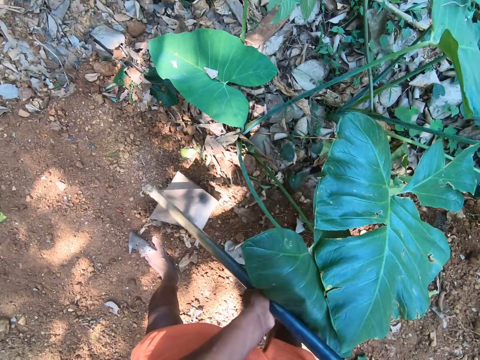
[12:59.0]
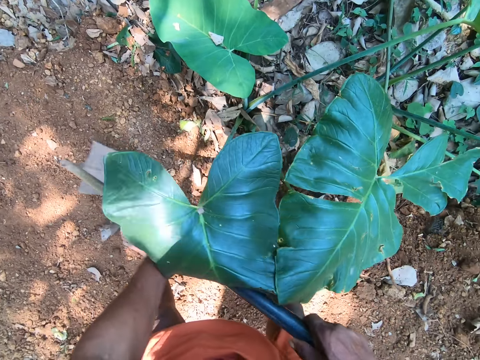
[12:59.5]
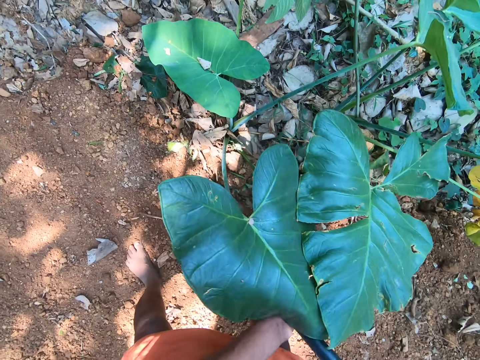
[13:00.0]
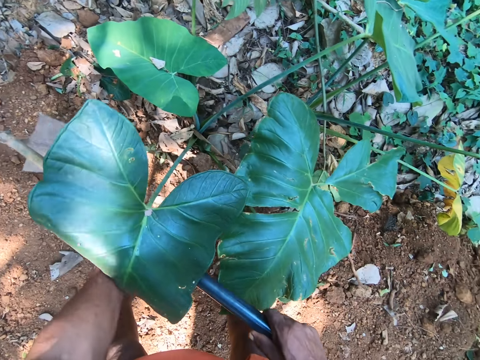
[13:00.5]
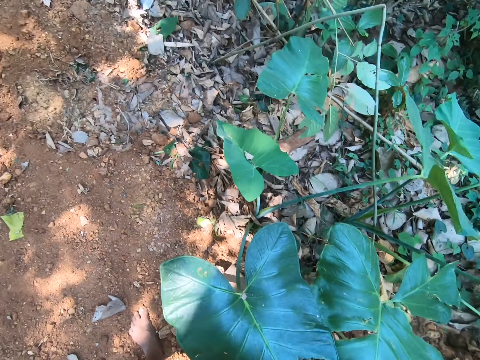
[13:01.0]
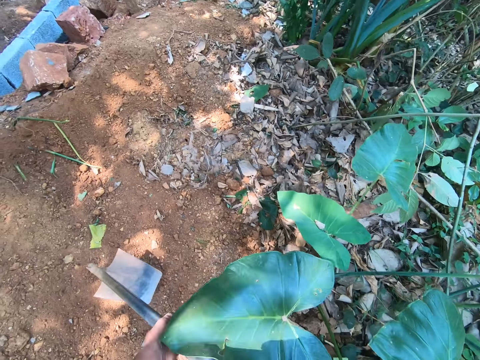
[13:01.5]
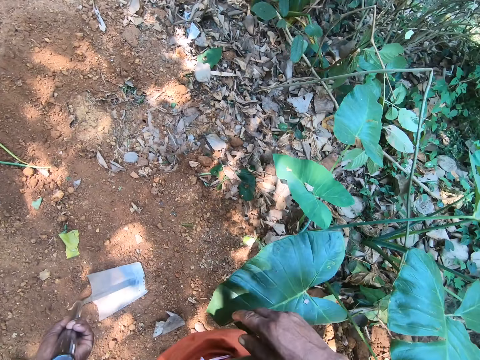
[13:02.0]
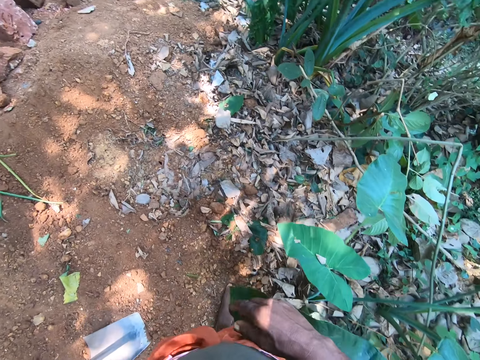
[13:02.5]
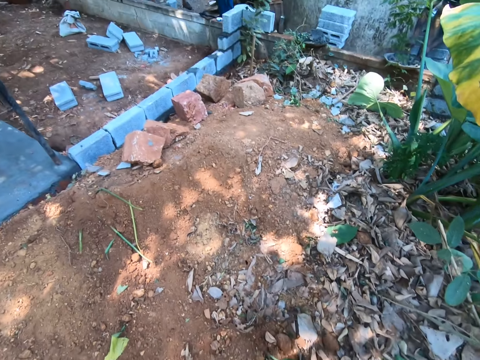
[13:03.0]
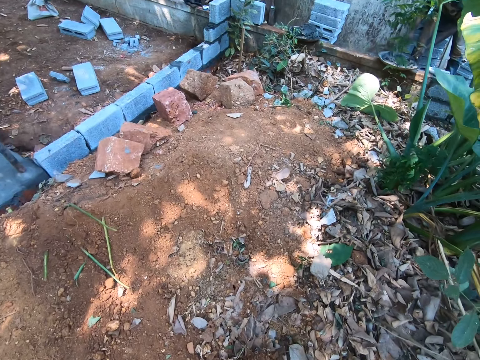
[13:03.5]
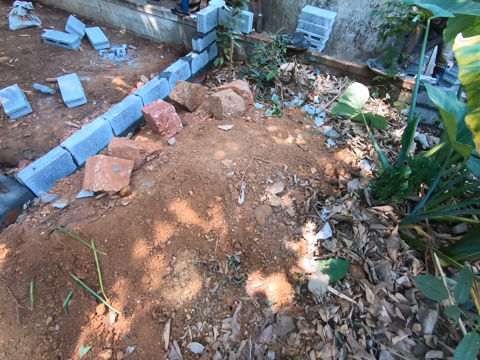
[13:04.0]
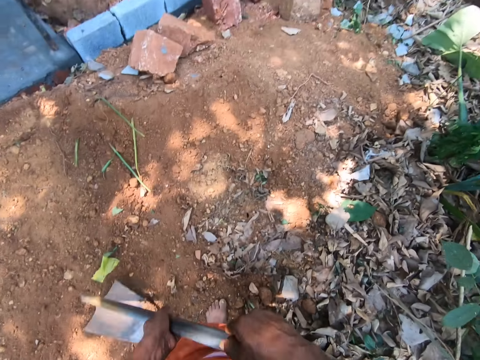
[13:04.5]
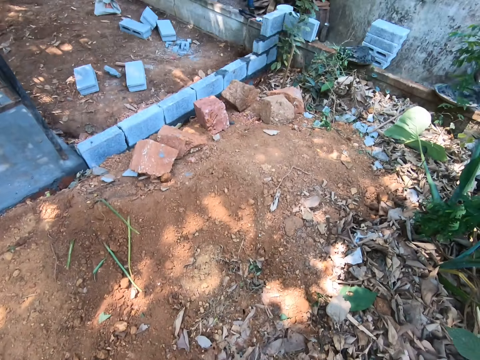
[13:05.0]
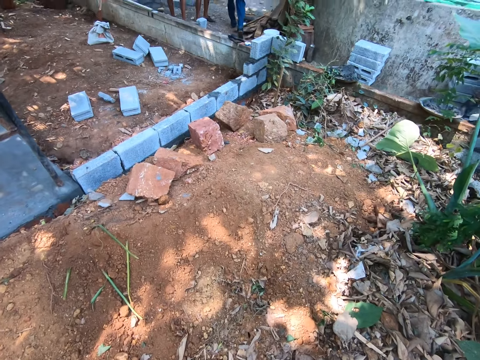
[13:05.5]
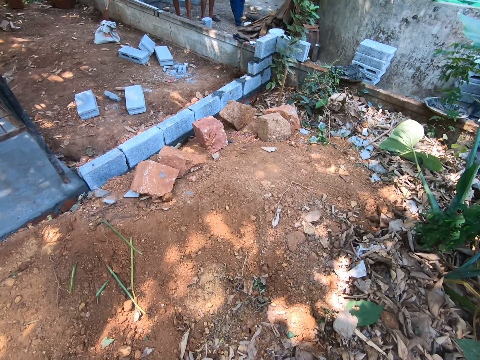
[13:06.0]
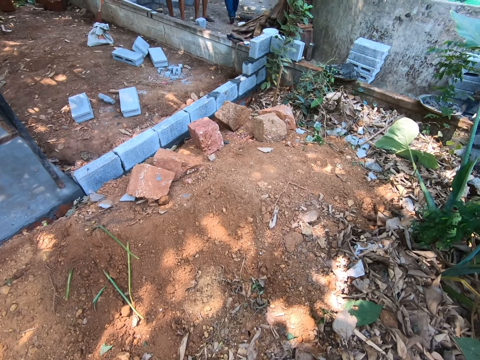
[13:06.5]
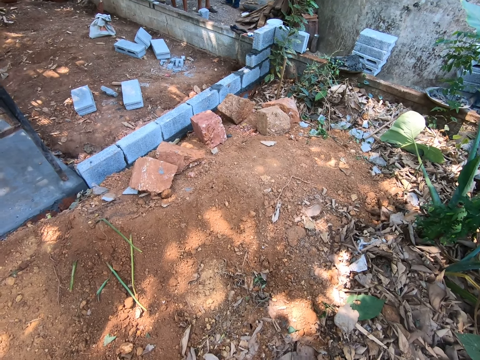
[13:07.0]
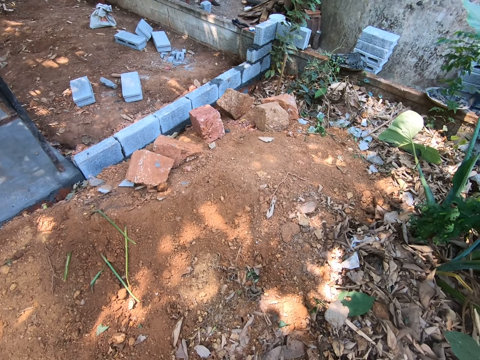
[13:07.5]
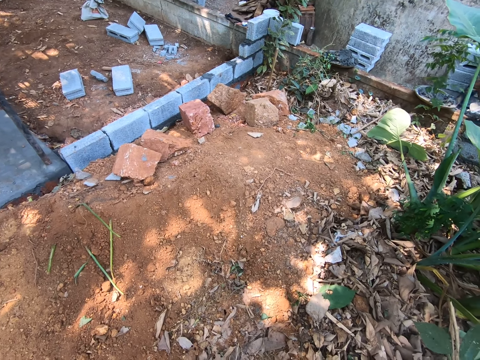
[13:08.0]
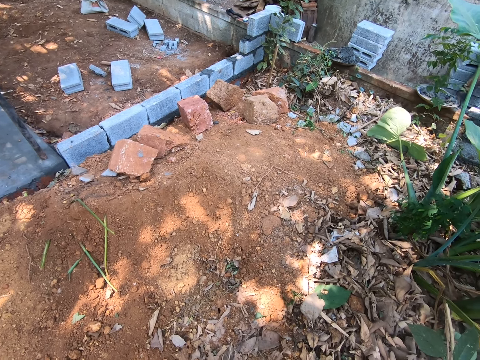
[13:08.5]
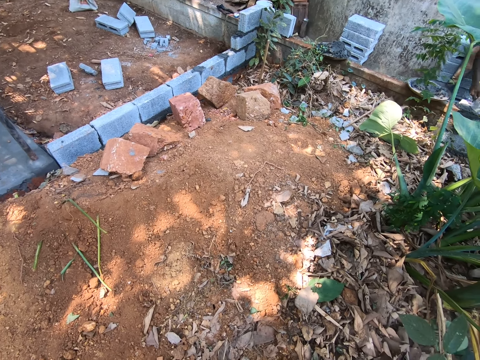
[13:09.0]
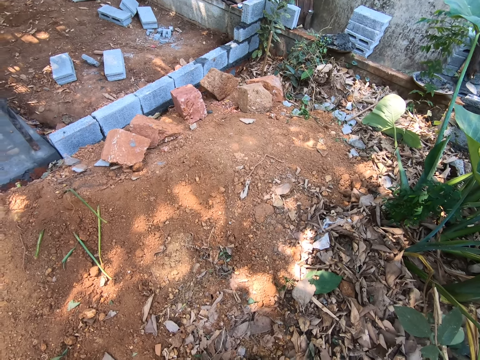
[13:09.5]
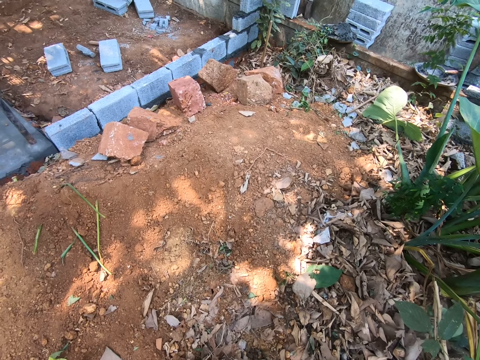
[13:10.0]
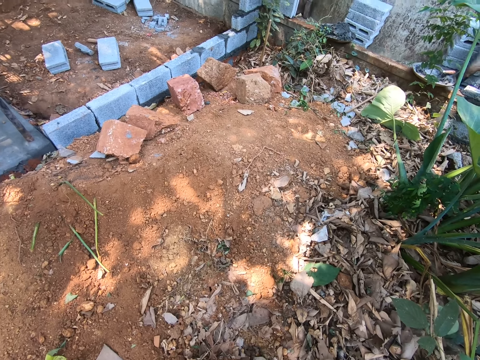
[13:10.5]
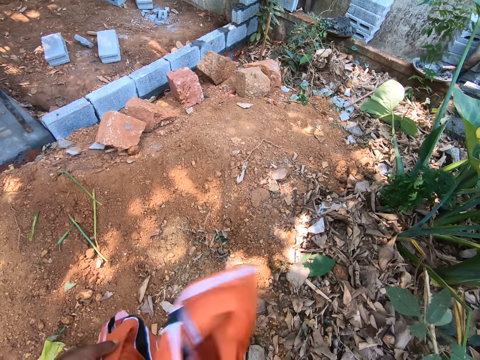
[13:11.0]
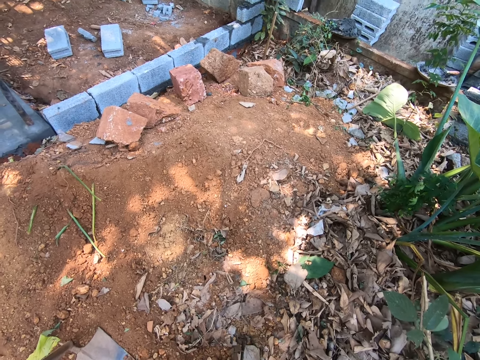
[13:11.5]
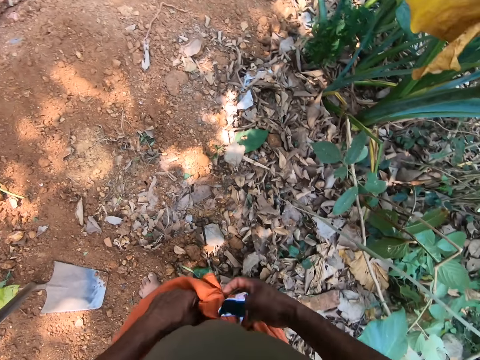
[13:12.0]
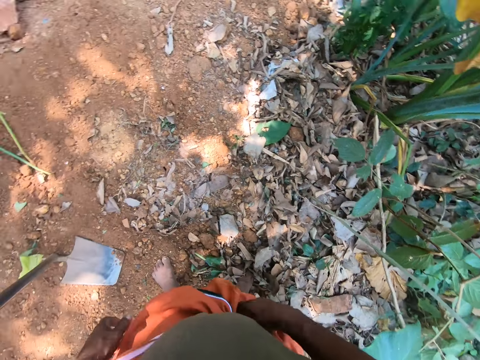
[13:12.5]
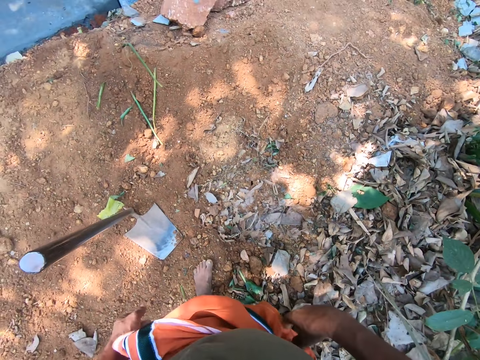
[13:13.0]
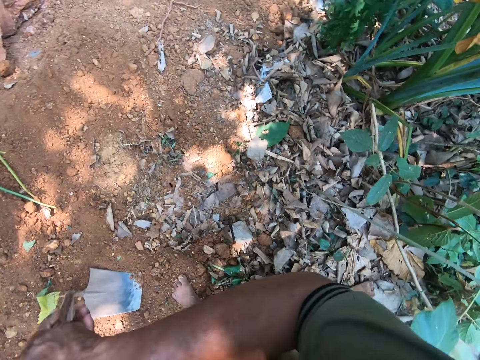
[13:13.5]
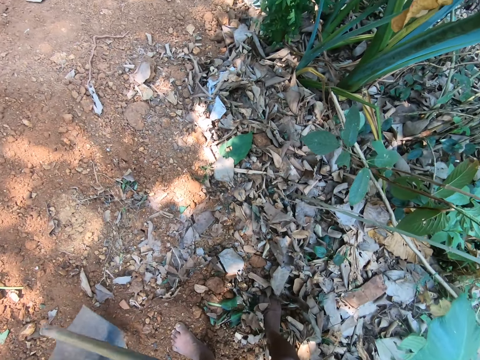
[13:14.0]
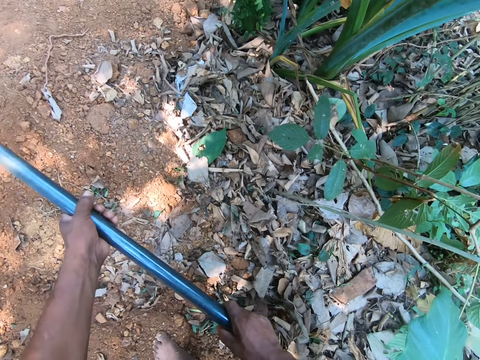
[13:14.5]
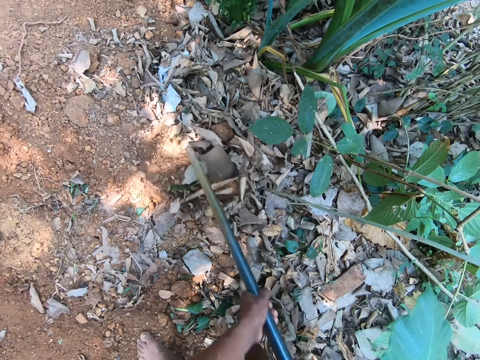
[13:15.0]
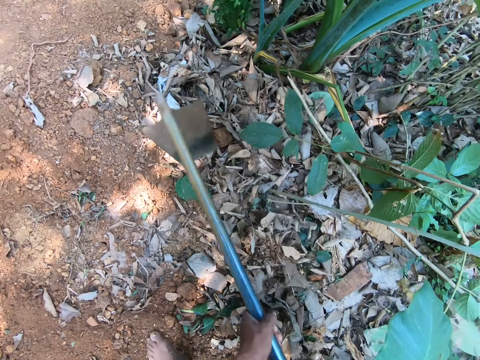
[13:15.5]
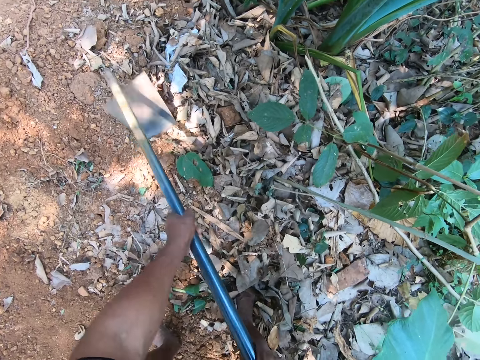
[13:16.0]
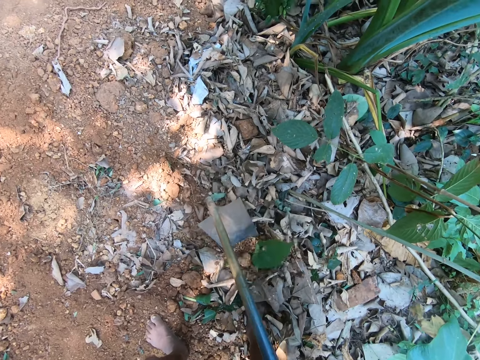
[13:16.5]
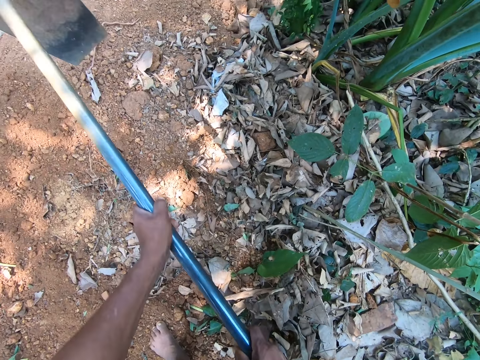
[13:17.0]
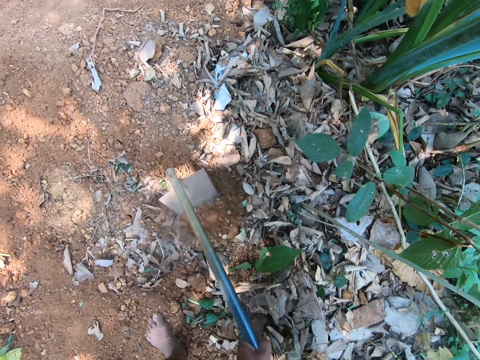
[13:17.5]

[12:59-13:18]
The camera wearer holds the hoe on the ground with his left hand. He ties clothing on his body, on the waist, with both hands. He picks up the hoe on the ground with both hands. He hoes the ground with the hoe in both hands.

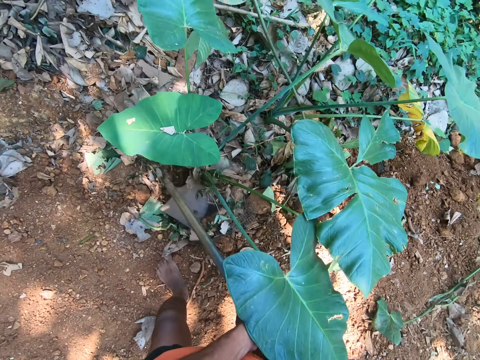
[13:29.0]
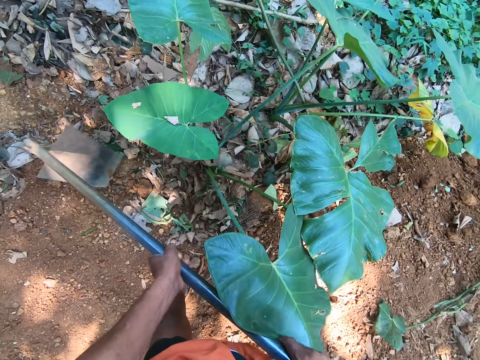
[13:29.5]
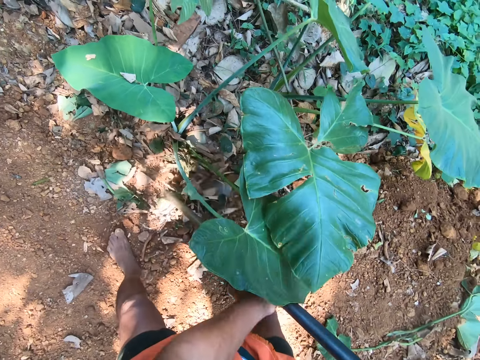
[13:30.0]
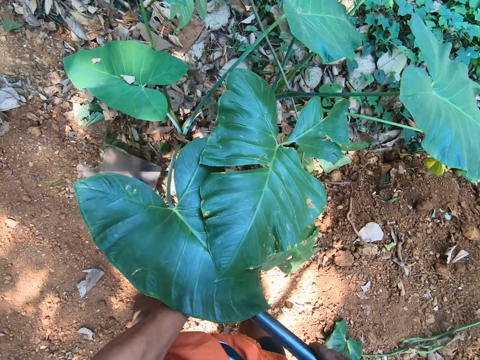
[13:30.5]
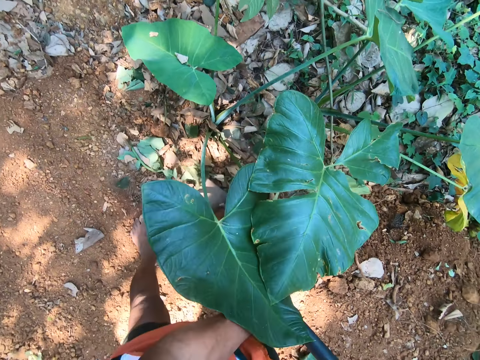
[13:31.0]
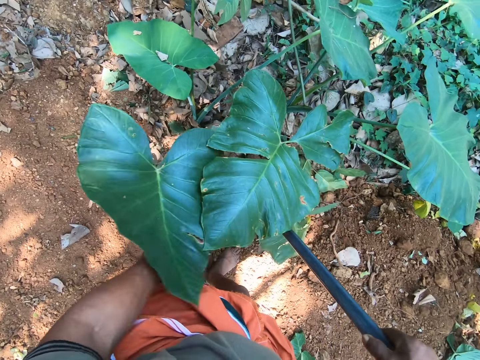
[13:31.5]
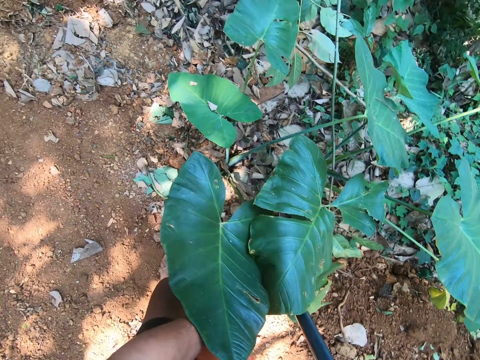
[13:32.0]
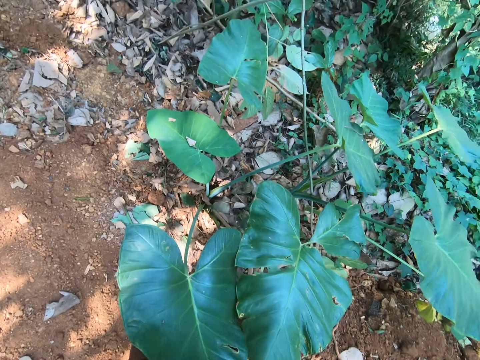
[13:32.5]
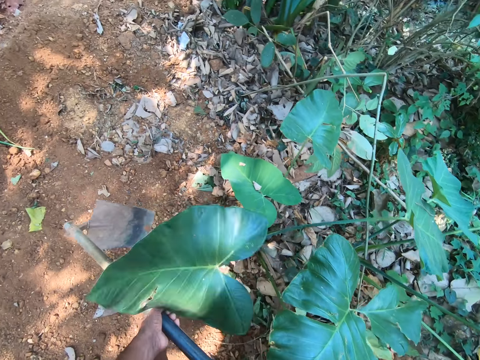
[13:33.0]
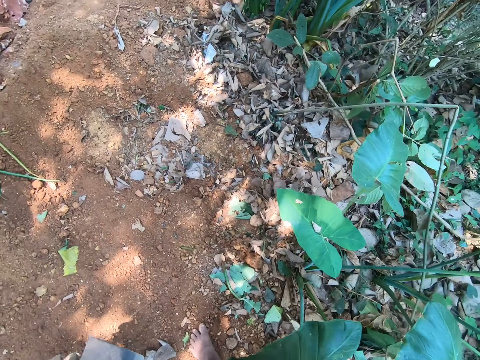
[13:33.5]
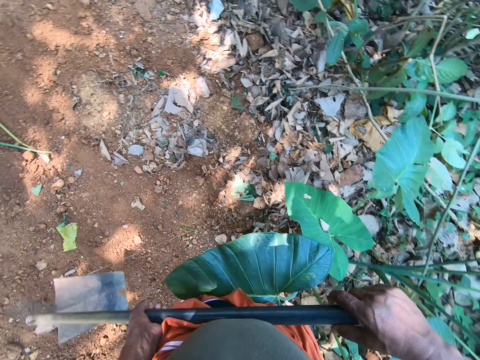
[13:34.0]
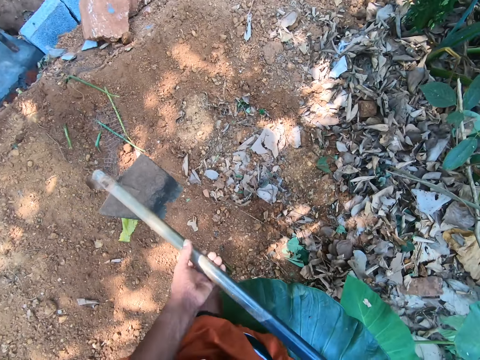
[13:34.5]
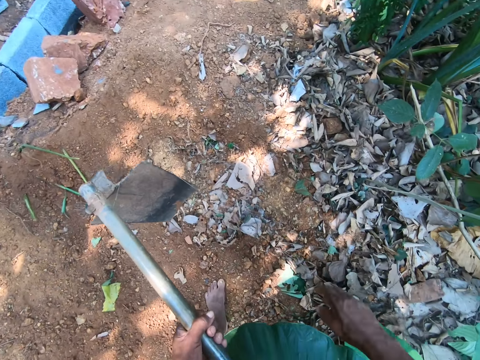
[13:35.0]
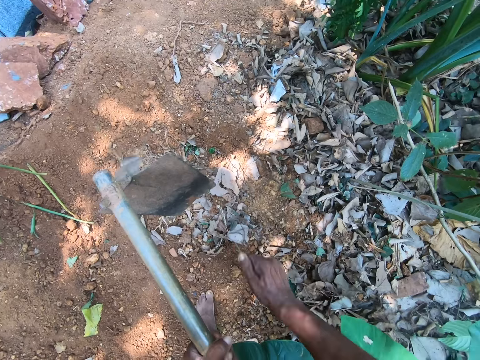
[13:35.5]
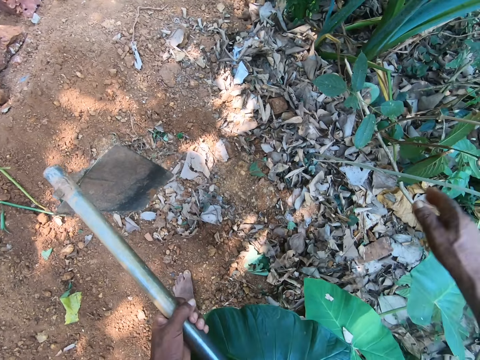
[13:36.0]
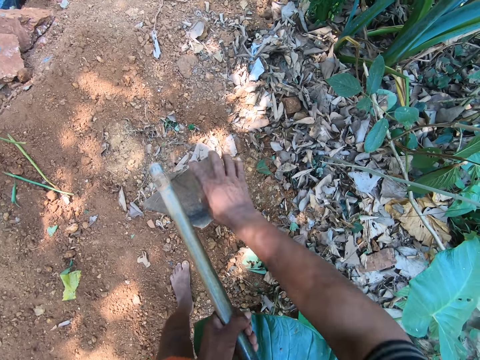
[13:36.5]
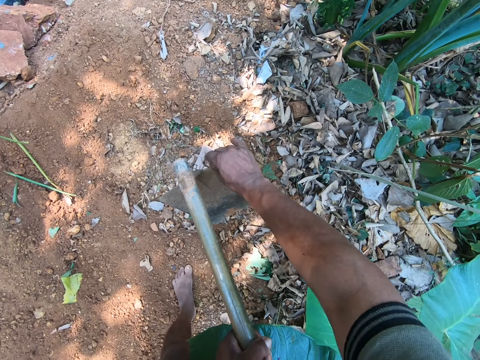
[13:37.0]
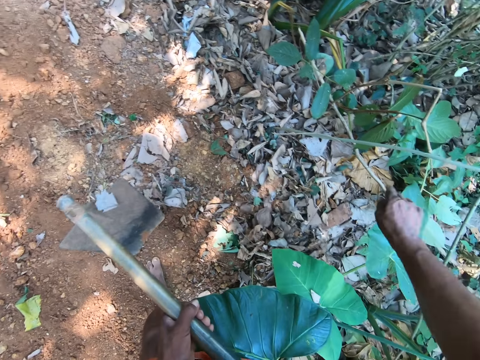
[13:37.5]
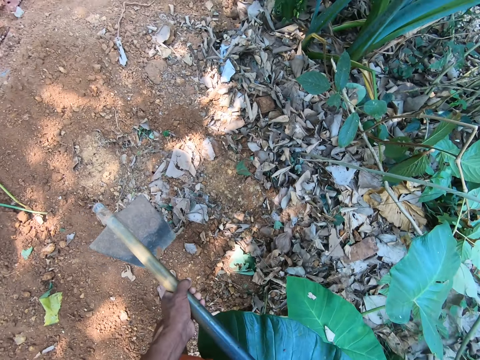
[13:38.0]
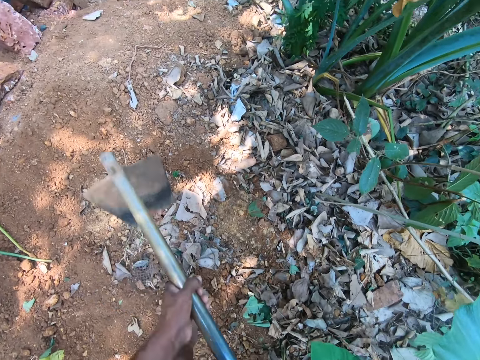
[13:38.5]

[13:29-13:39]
The camera wearer holds the hoe on the ground with both hands. He removes a rope or weed from the hoe with his right hand. He removes the rope or weed from the hoe with his right hand again.
